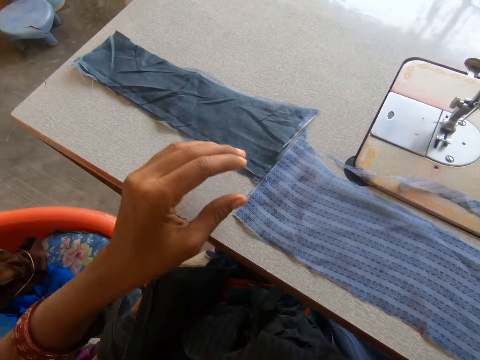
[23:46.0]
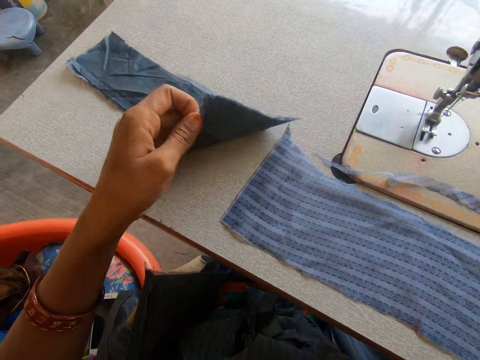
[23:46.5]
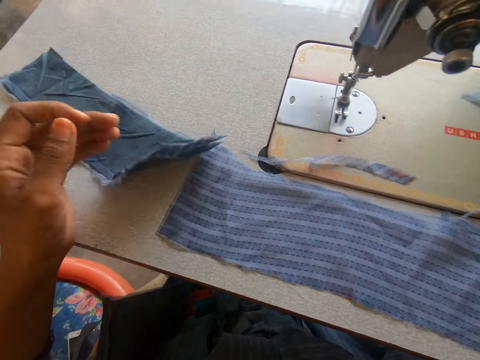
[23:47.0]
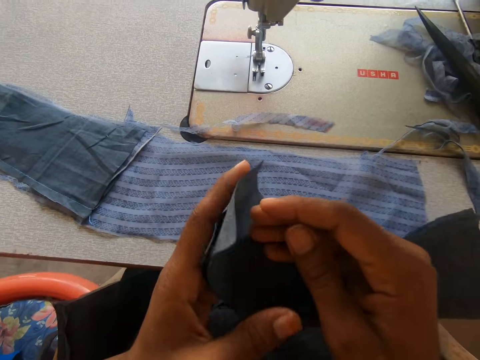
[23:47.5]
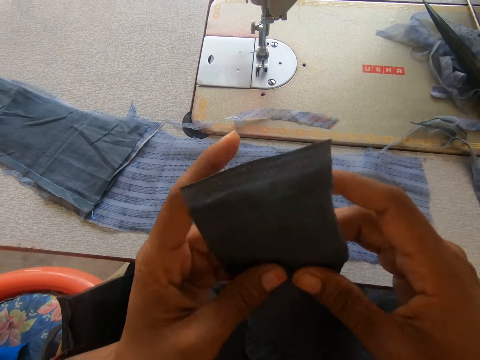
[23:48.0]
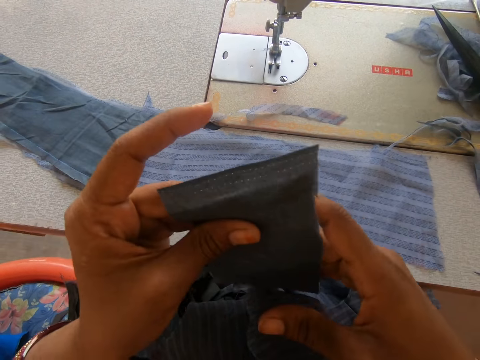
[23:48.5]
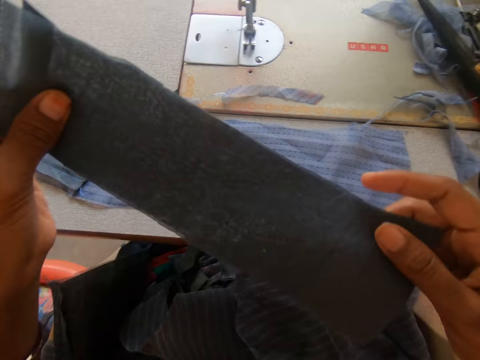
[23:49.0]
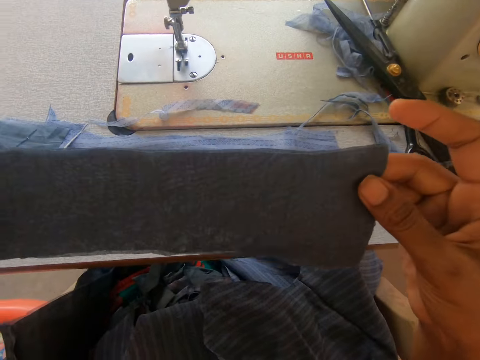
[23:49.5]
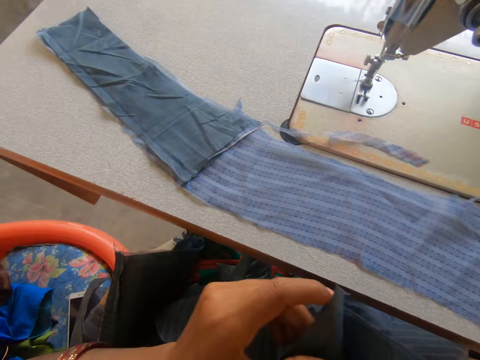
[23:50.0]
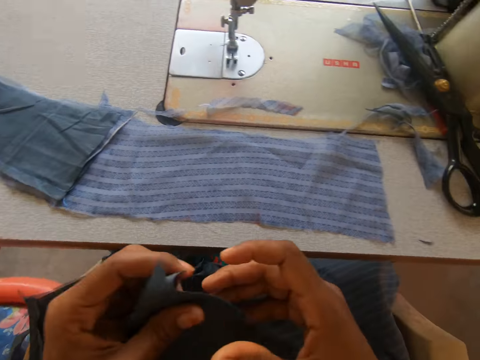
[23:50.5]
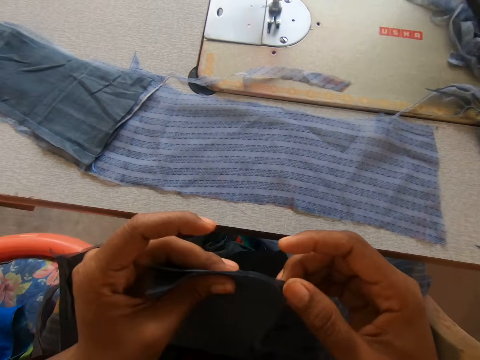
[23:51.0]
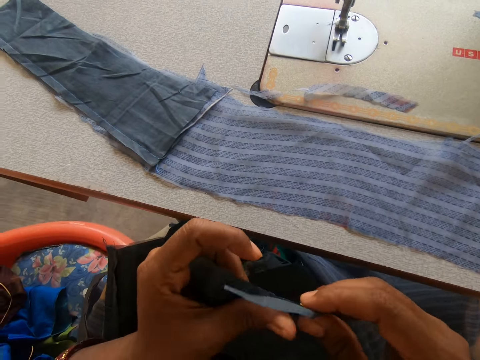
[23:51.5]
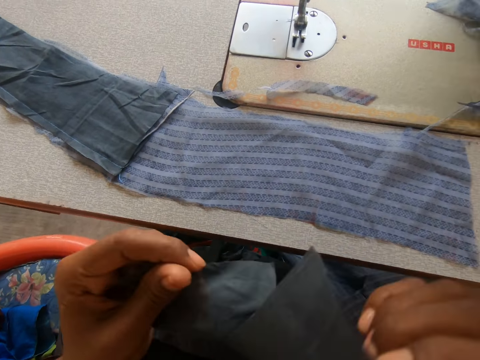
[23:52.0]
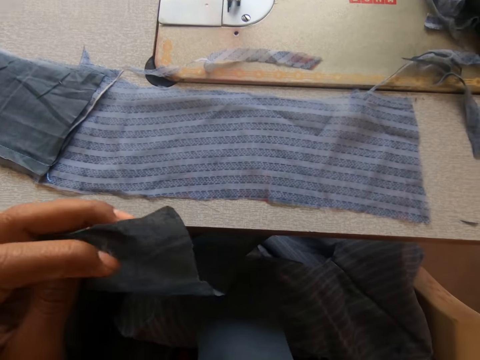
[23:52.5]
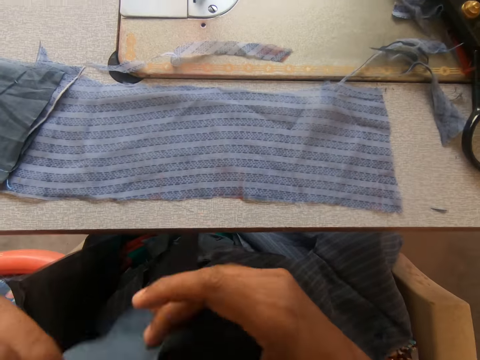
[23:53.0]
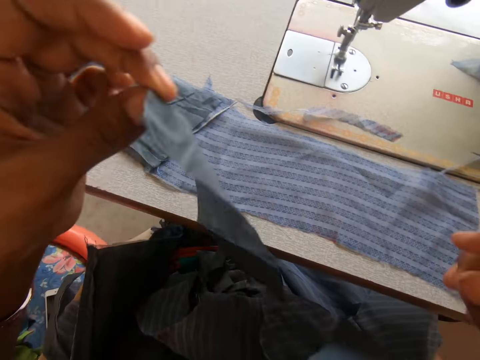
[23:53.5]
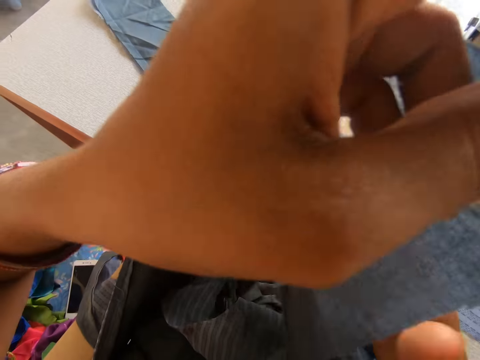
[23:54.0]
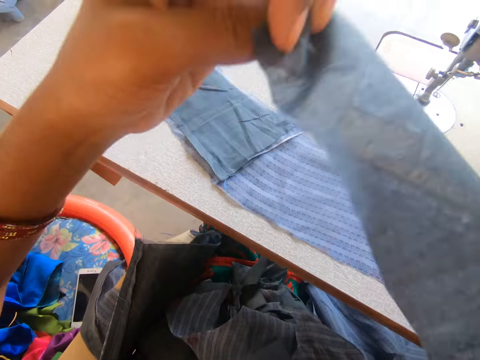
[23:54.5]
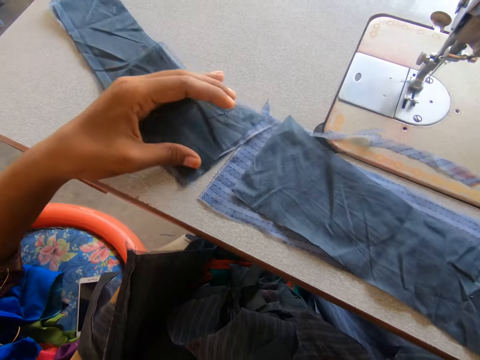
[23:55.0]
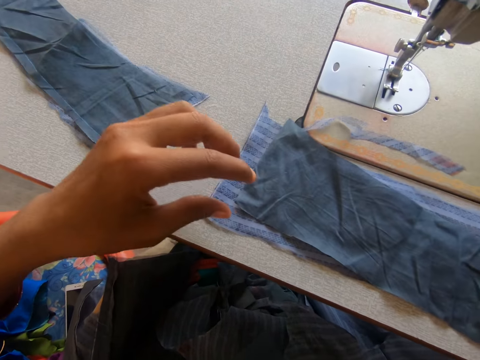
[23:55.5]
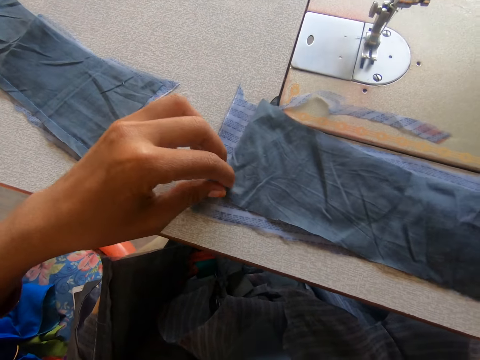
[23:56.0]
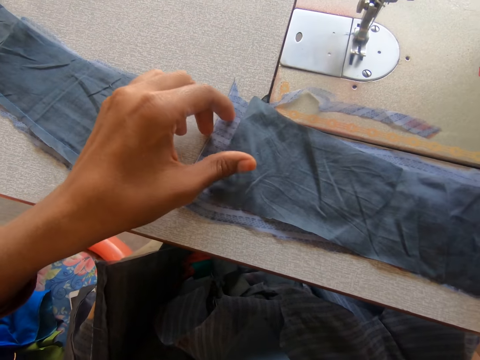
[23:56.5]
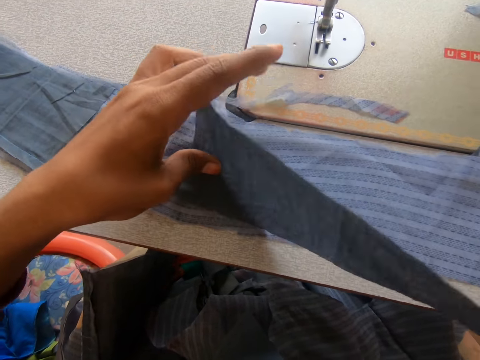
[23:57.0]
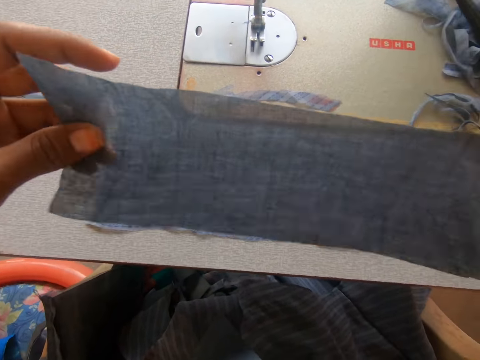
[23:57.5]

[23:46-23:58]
The camera wearer takes a garment on the sewing machine. She touches the other cloth on the table with her left hand. She places the garment on another garment. She spreads the garment on the other garment.

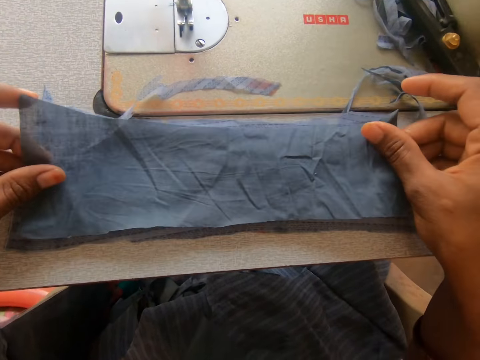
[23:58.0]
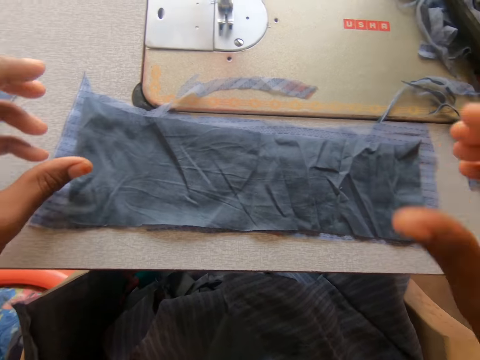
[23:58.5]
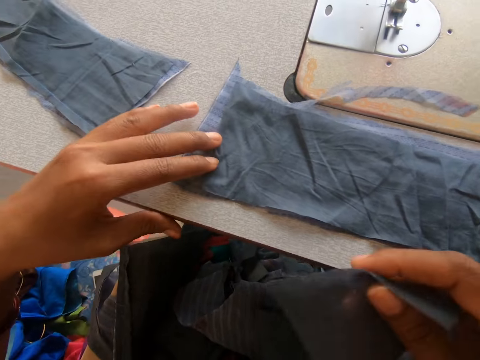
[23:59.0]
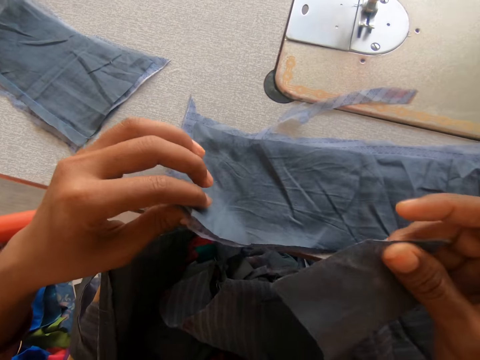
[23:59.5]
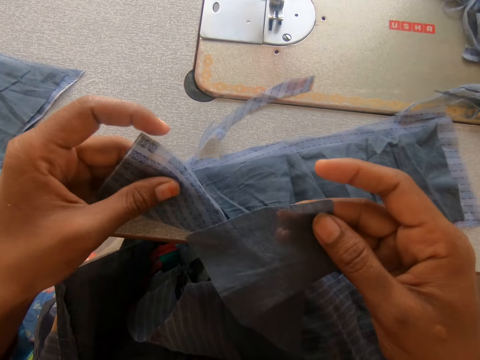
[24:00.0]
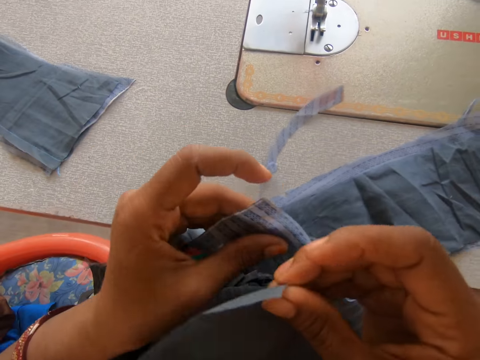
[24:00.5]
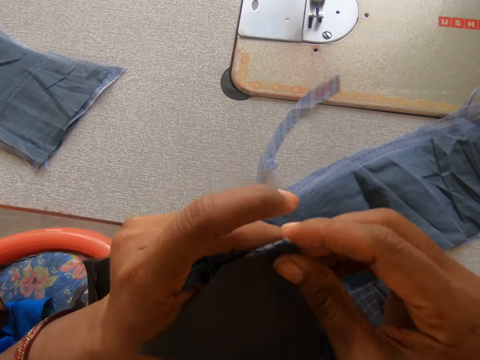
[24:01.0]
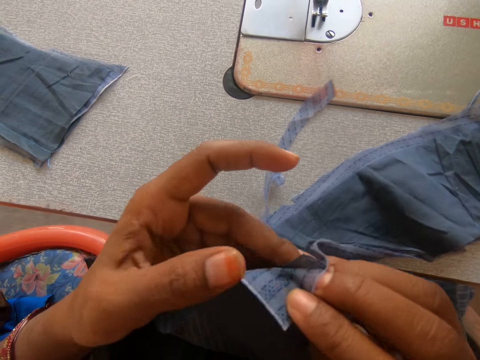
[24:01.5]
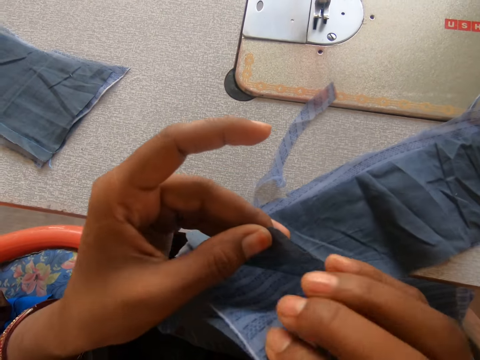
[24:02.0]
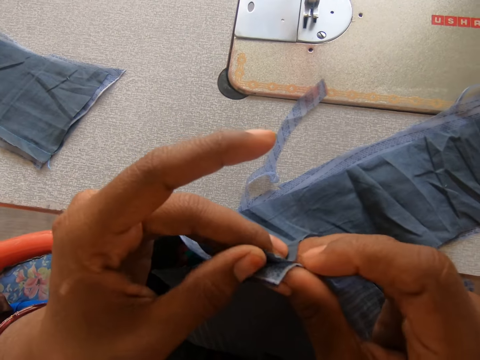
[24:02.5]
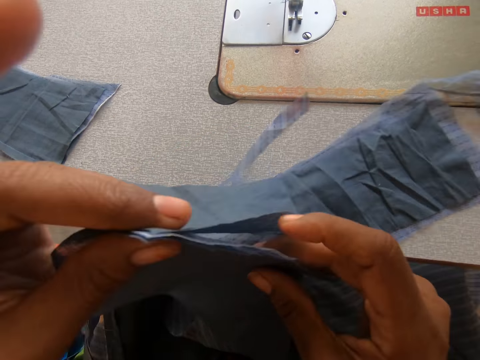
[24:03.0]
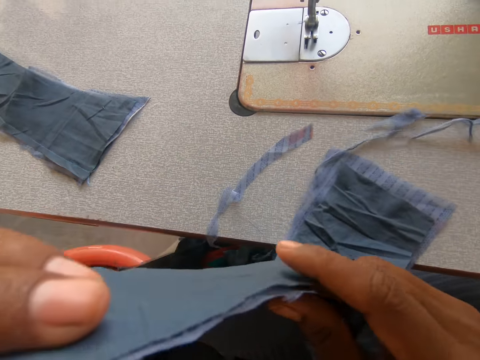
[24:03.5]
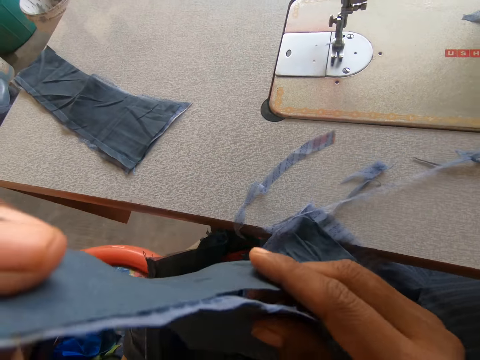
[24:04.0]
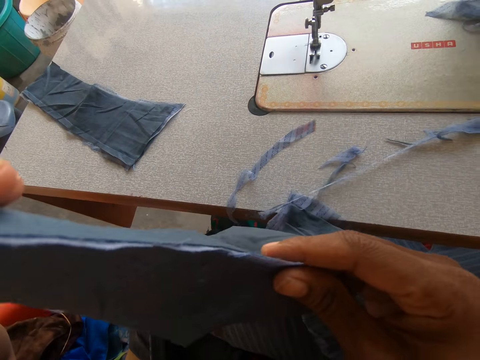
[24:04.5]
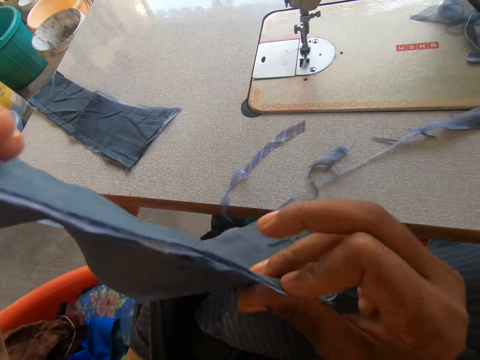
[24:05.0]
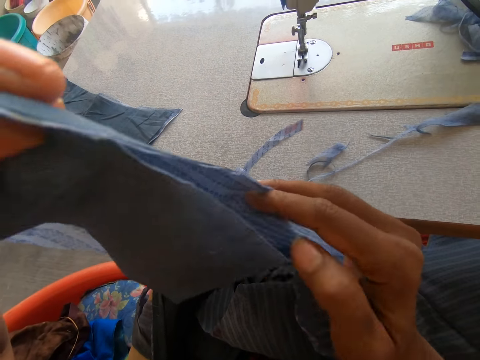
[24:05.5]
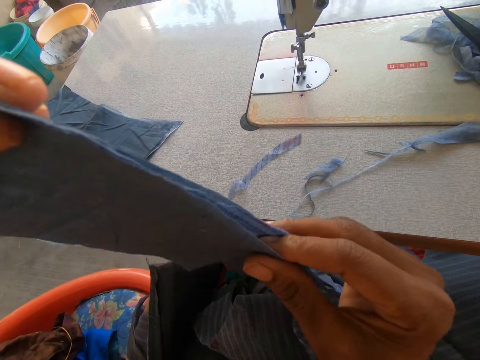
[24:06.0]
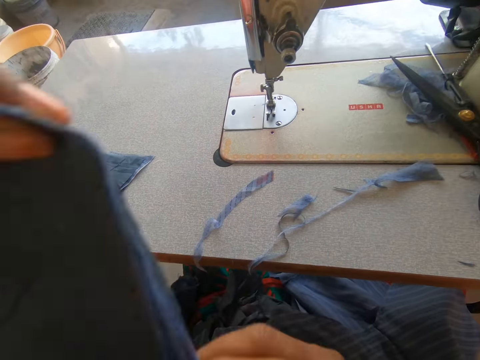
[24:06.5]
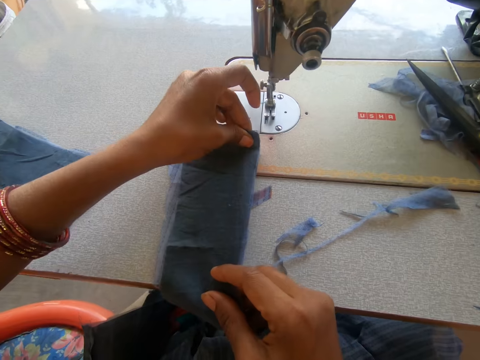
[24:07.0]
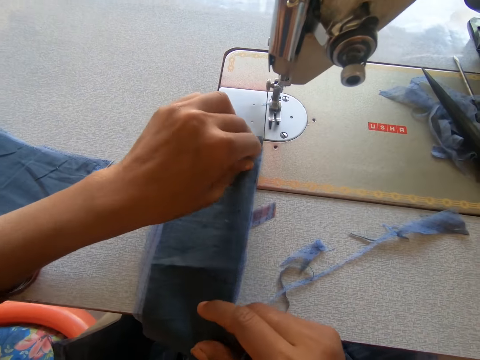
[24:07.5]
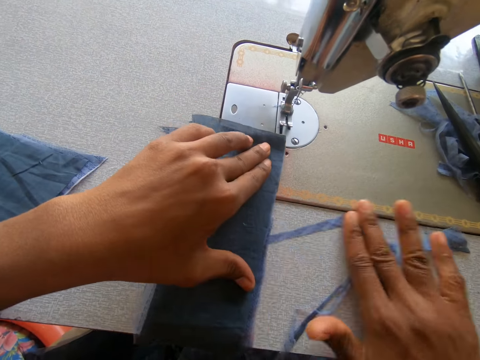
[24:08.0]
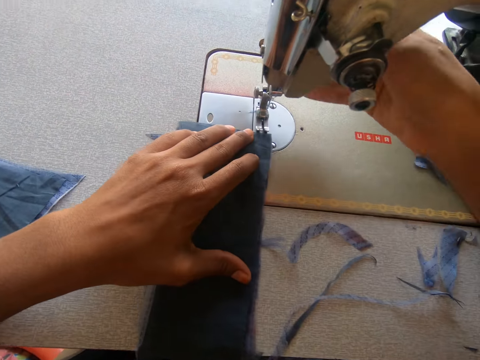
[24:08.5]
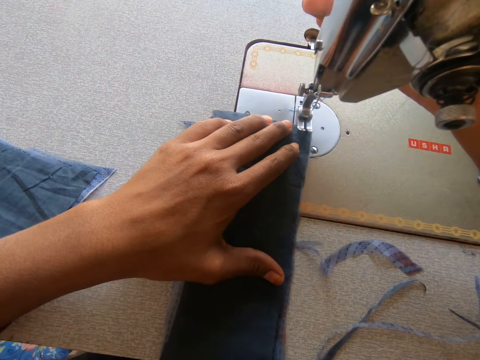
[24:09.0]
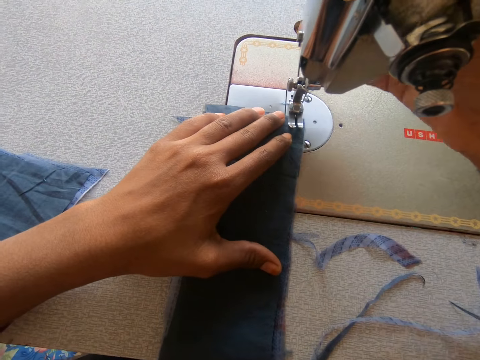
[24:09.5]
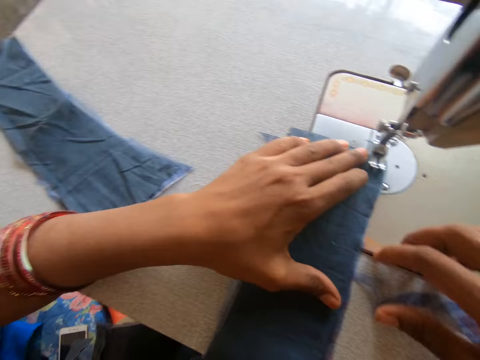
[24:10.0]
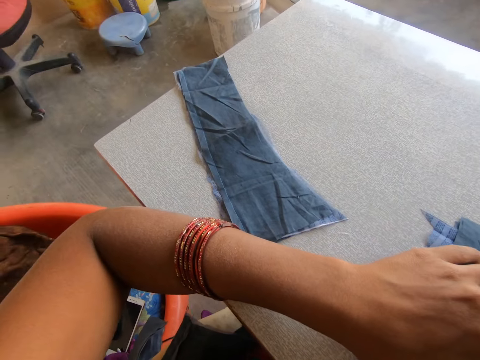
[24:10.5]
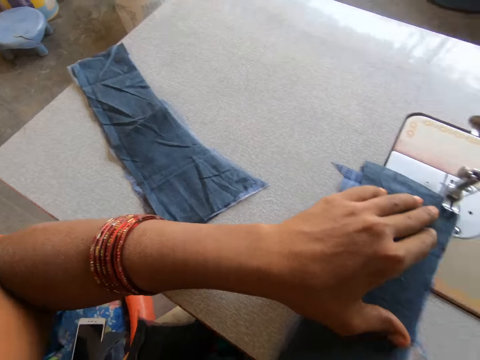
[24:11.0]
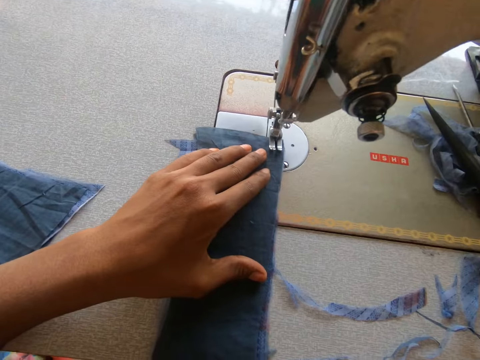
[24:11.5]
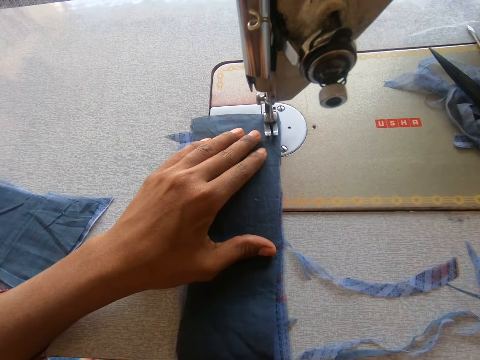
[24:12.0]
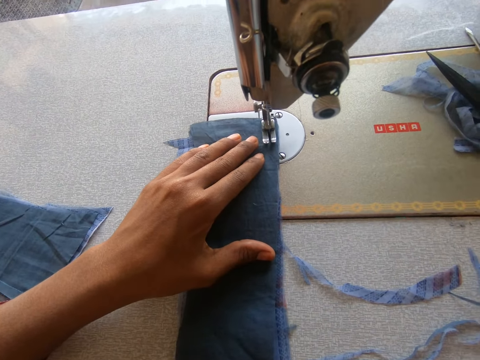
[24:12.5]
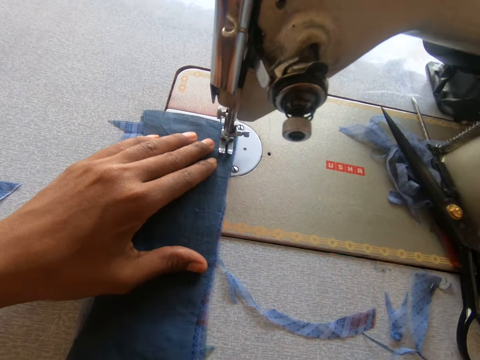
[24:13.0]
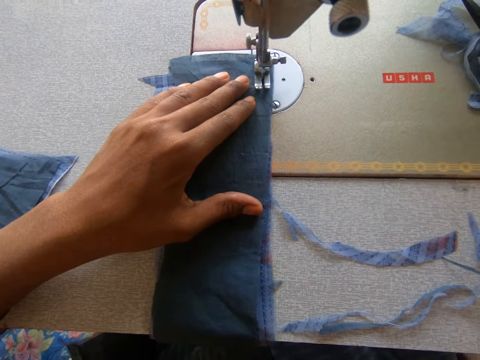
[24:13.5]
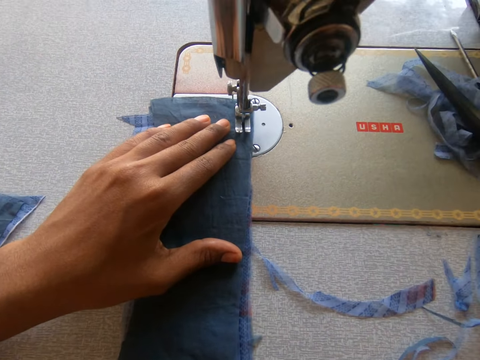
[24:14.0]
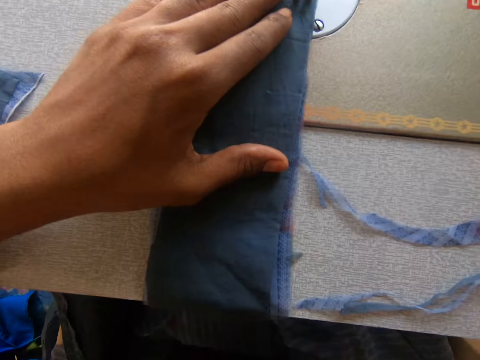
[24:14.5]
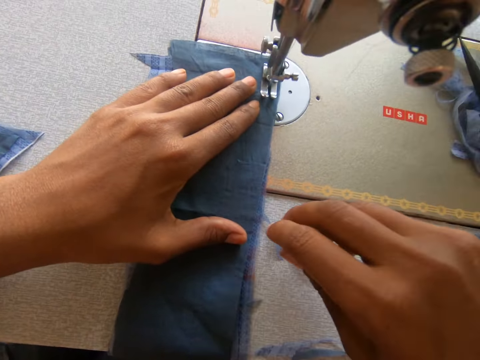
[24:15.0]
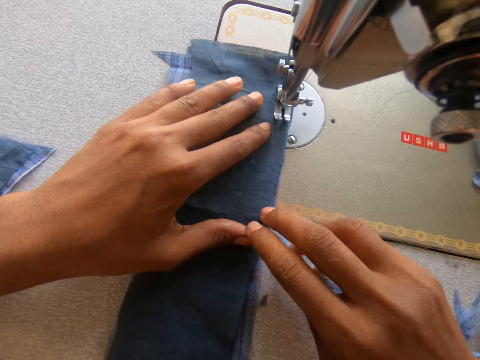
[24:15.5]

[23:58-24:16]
The camera wearer places a piece of lining on the cloth or garment. They attach another piece of lining to the cloth. They lift up the garment. They place the garment on the sewing machine. They adjust the pieces of cloth on the sewing machine. They touch the sewing machine. They sew the lining to the cloth with the sewing machine.
